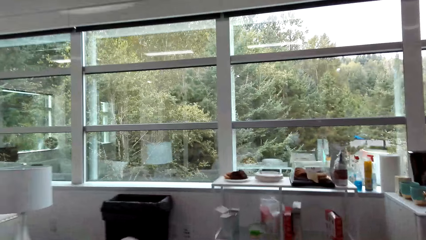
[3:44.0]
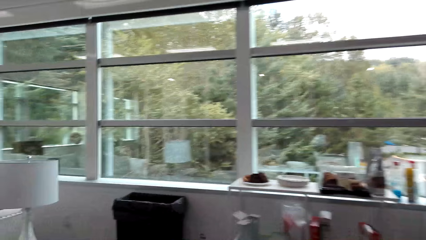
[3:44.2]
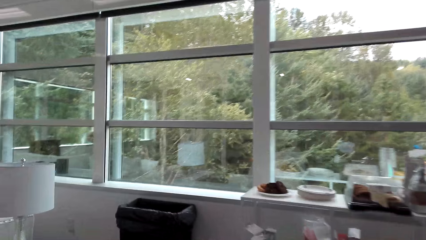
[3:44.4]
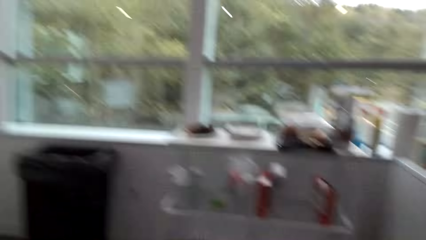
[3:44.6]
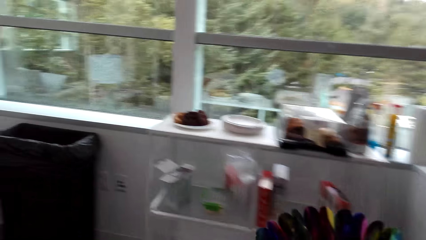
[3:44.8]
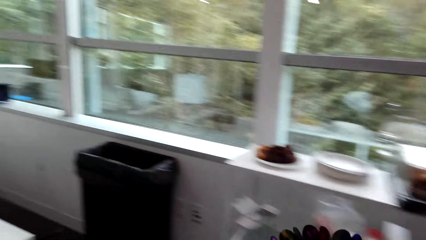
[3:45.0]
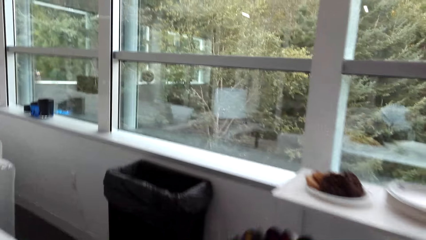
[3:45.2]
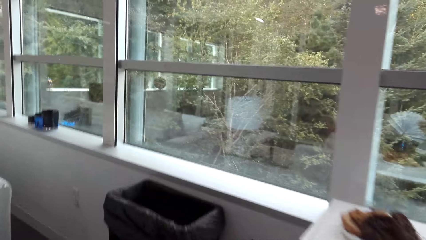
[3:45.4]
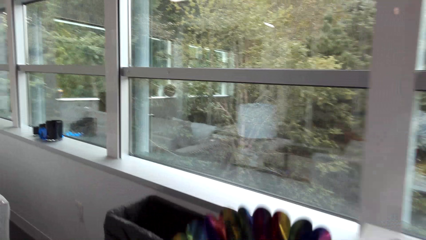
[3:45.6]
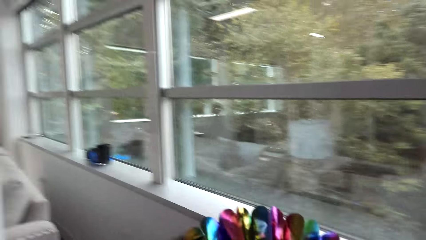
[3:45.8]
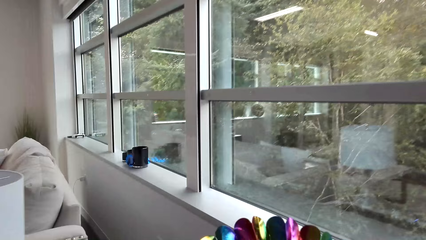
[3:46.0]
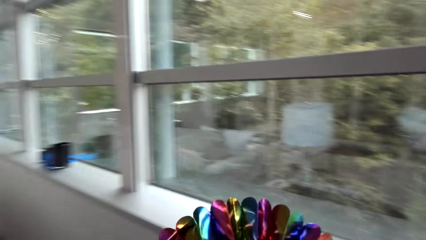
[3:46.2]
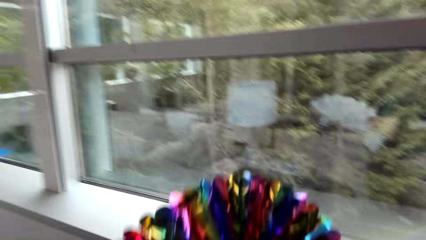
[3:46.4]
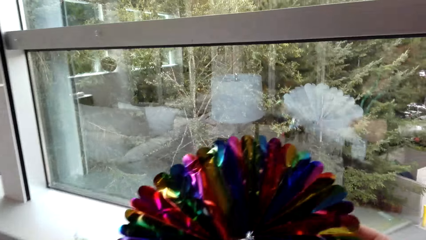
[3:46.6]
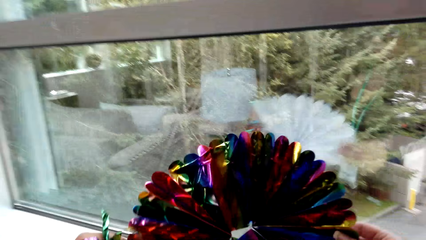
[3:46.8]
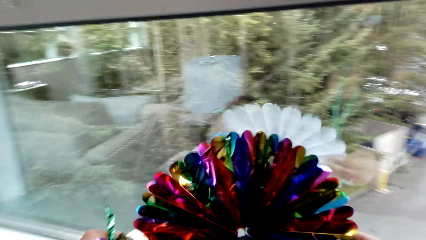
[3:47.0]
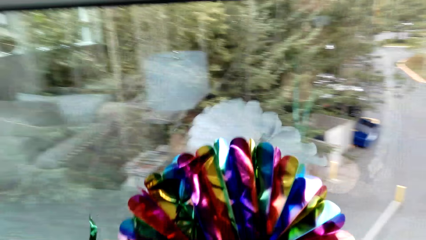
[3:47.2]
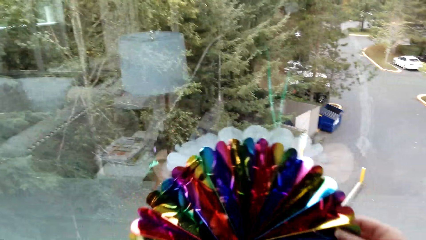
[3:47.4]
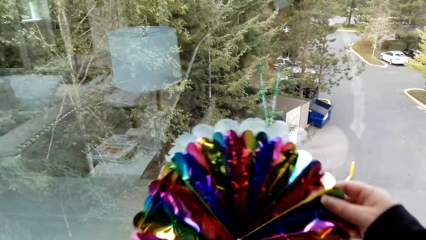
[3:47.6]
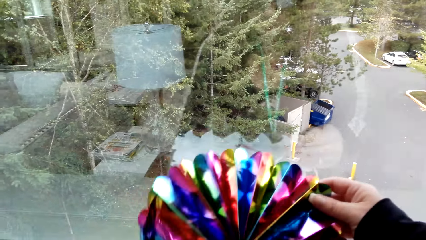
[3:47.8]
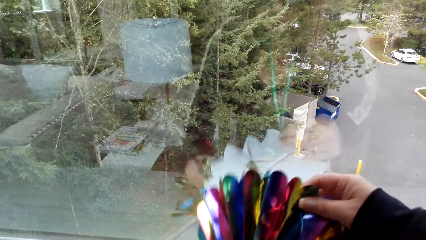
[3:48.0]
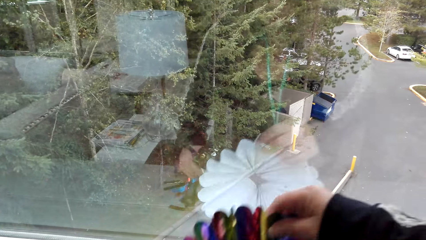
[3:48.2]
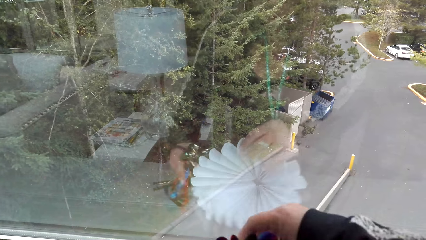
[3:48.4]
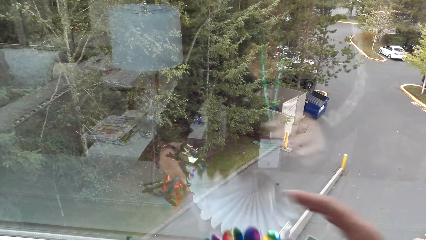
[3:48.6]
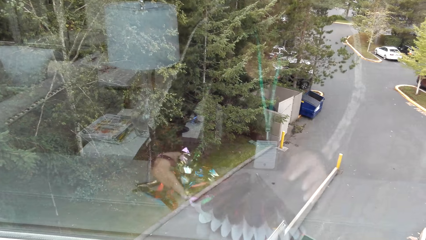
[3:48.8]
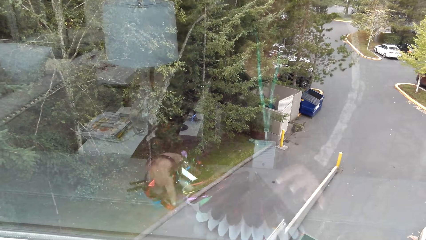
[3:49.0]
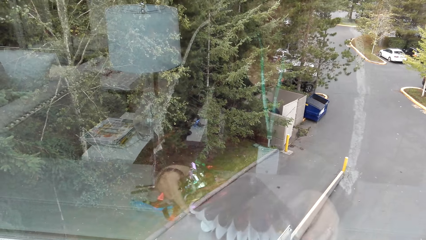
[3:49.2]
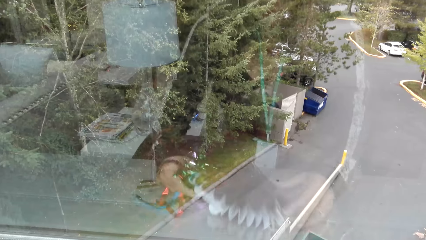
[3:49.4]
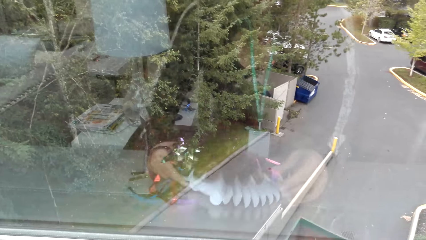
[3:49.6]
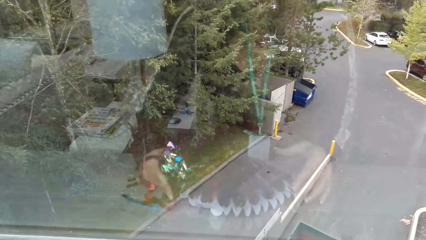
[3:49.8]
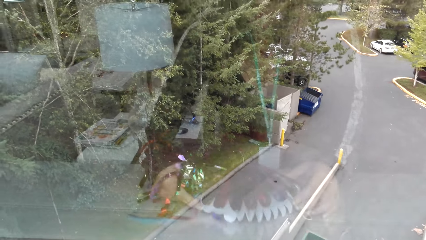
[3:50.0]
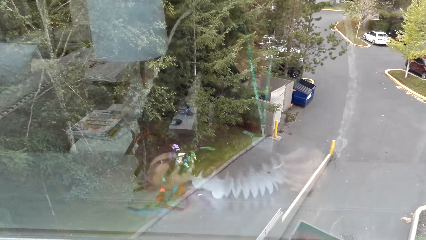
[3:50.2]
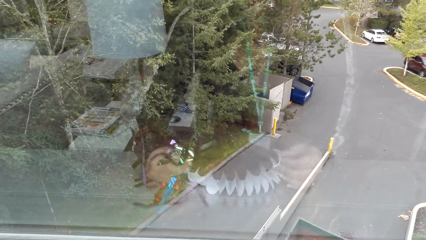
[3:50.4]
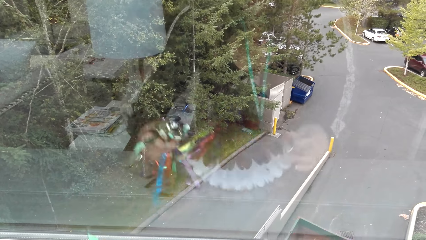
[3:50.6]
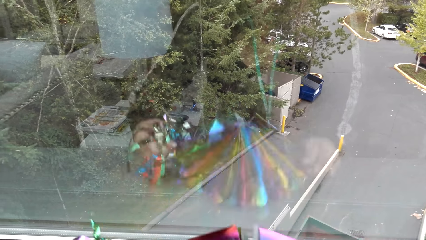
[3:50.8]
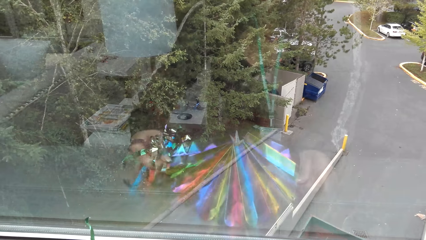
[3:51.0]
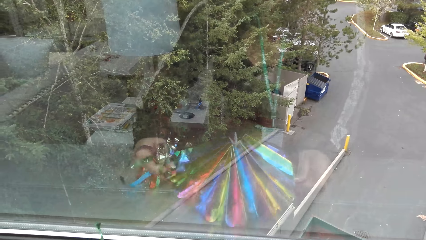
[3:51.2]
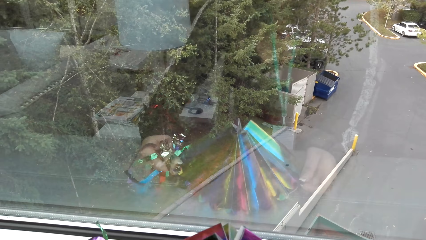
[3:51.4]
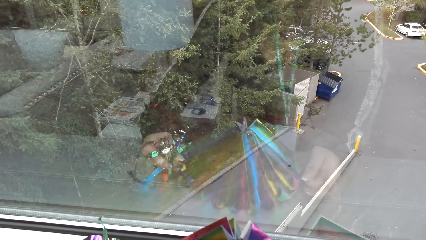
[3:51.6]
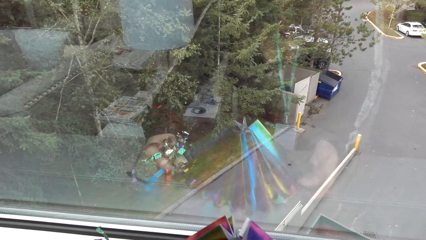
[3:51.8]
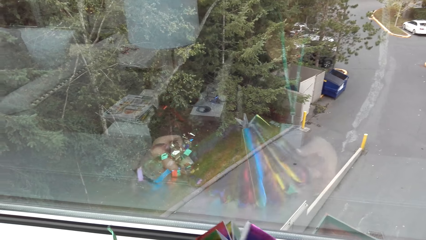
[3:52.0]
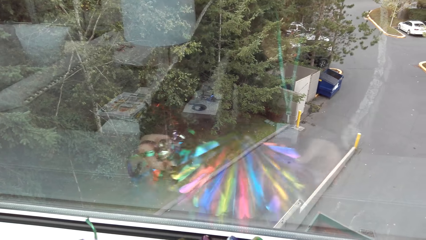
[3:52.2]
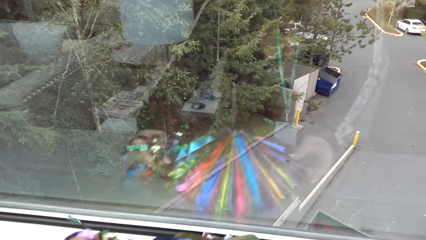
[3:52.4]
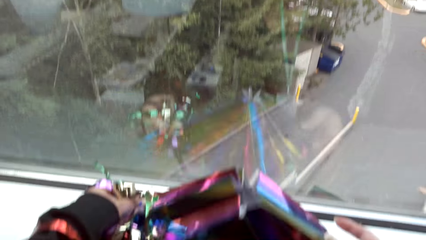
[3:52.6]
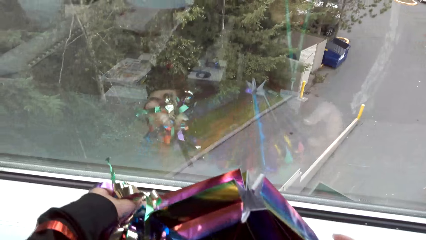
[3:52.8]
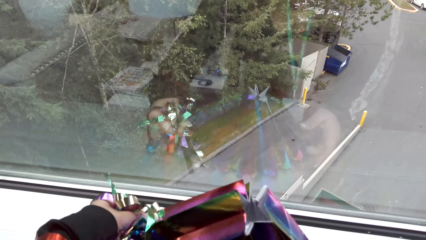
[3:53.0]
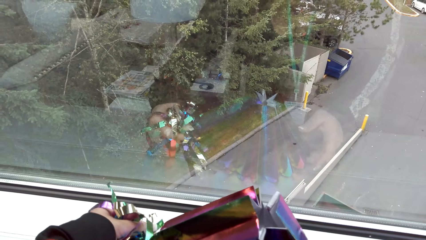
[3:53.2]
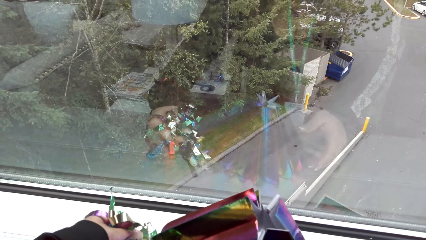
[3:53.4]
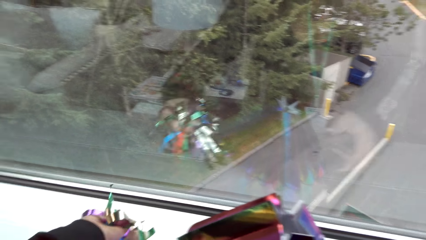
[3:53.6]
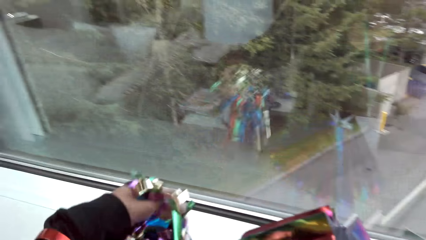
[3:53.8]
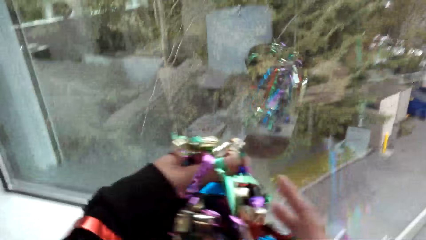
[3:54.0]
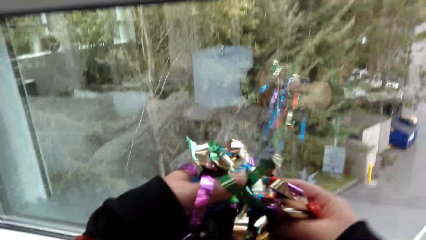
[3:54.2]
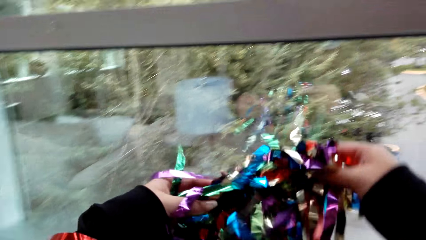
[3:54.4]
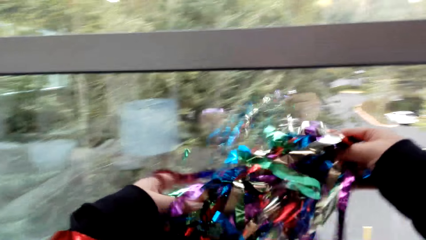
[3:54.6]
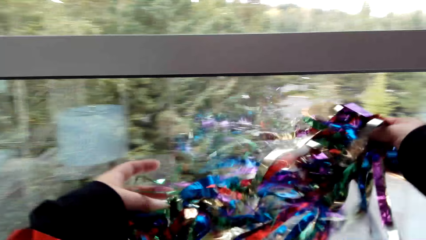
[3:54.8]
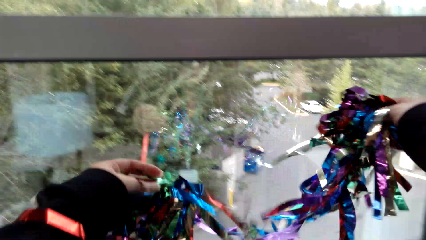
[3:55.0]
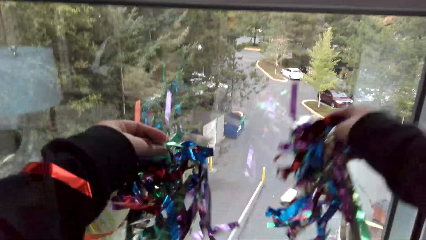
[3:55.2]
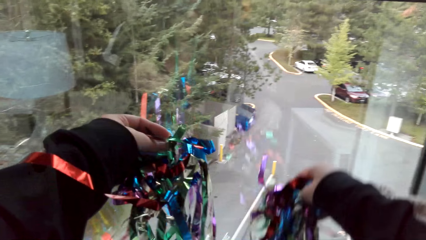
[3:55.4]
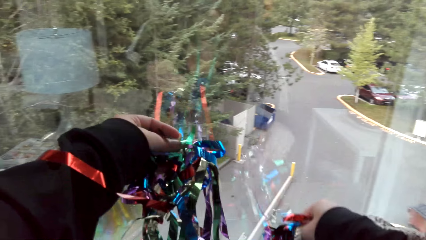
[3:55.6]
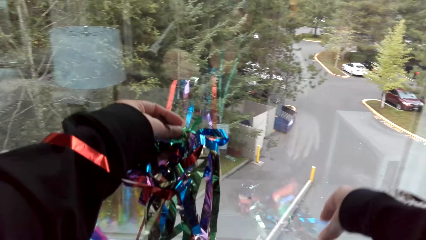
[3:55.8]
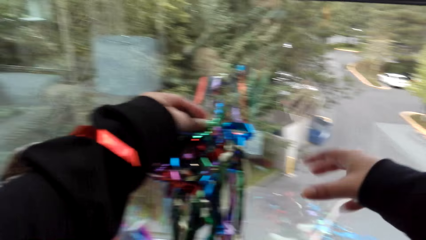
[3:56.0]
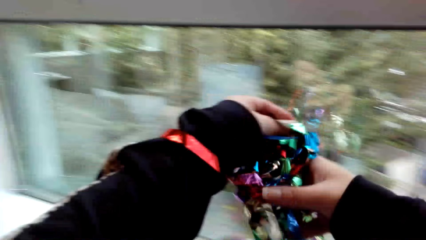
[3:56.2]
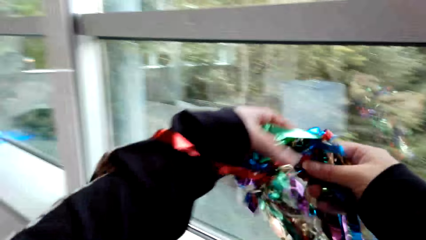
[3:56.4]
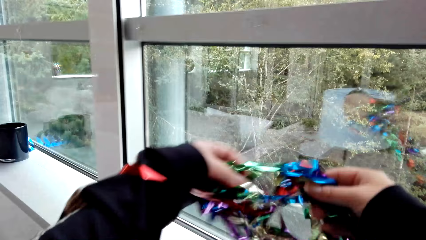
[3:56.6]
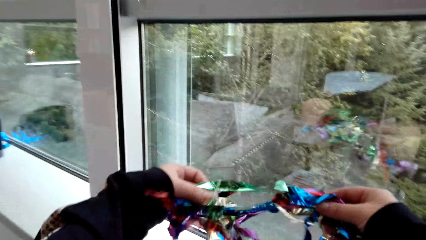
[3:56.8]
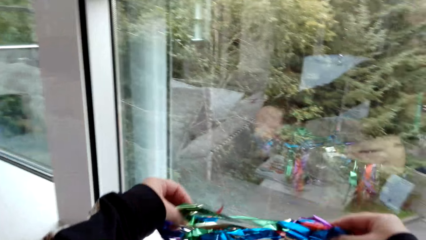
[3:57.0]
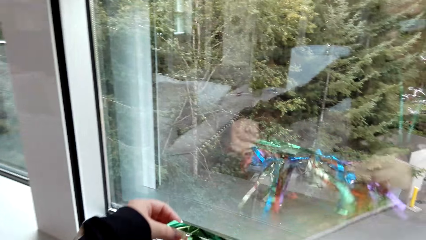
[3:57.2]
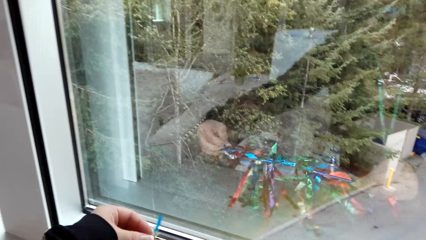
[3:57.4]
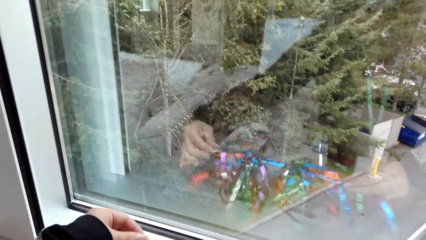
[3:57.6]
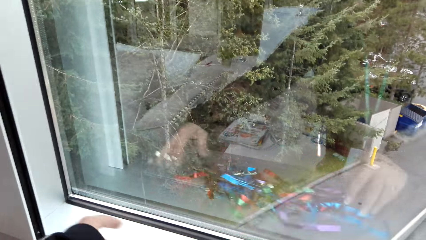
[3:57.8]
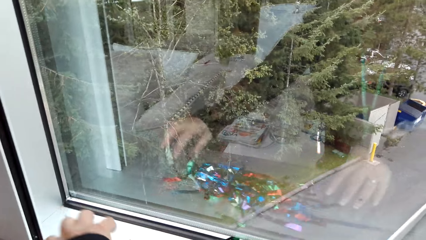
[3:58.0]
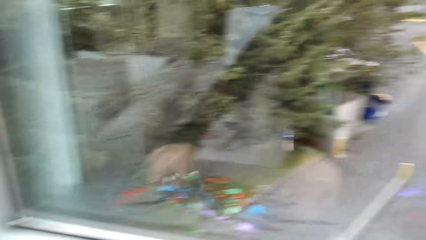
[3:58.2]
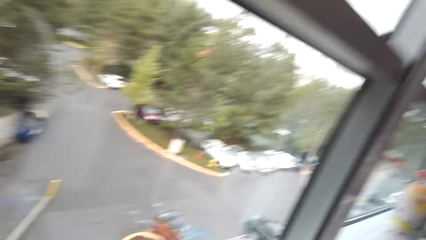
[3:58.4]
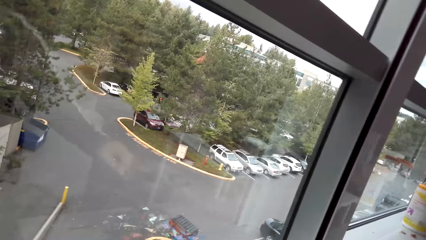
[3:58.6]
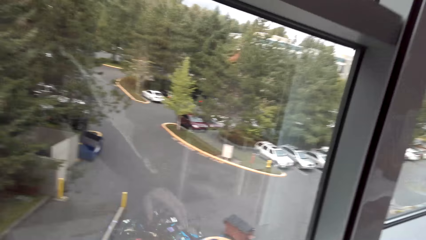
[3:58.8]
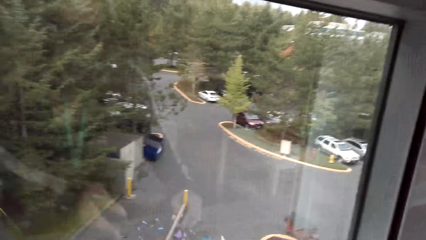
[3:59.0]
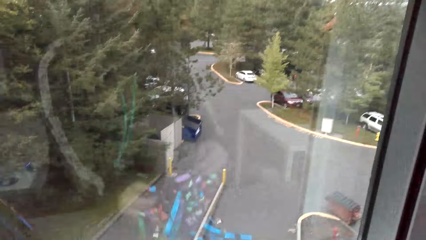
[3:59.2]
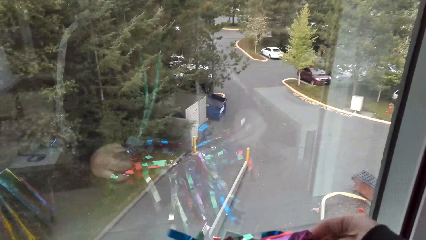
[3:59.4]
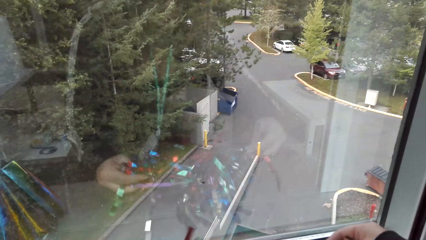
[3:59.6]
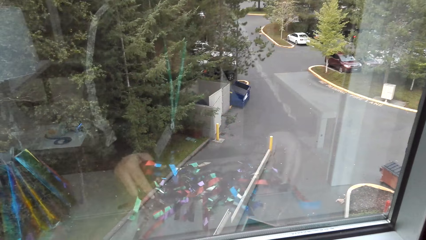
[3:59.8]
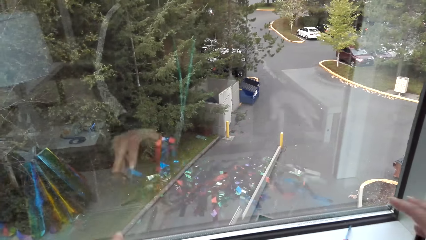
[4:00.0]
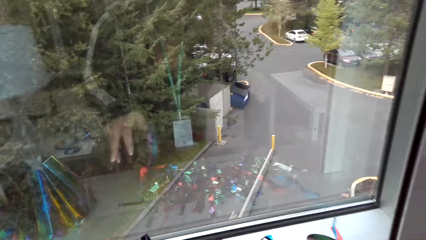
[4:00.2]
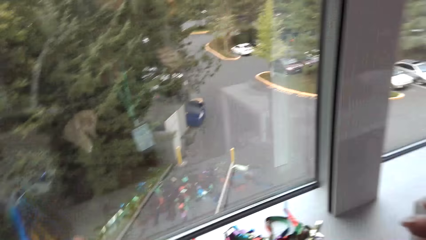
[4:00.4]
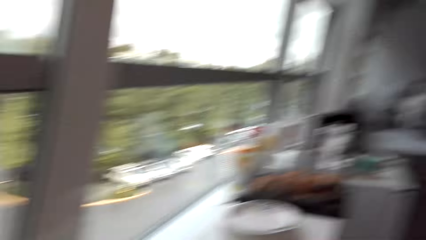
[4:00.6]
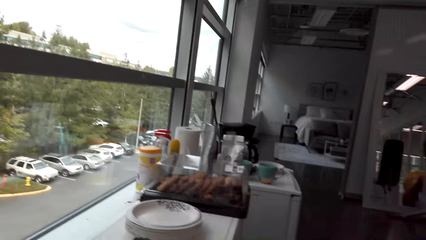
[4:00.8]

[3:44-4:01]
The camera wearer places the decorating items in the table. They decorate the room with the glitter sheet.
